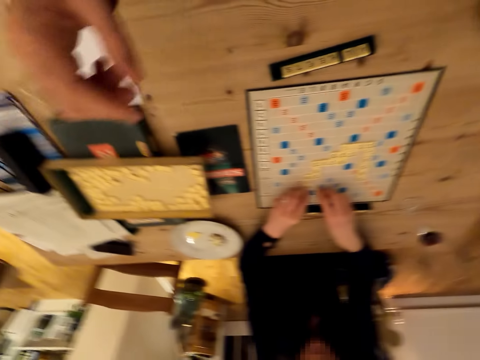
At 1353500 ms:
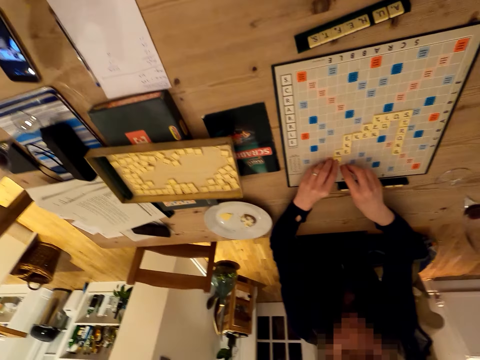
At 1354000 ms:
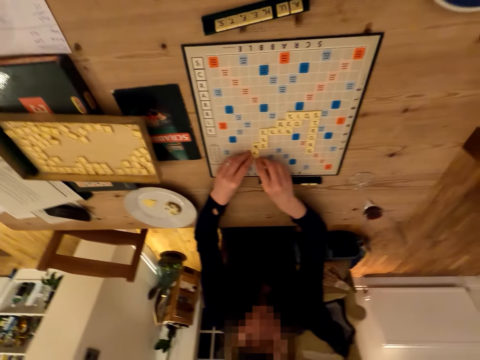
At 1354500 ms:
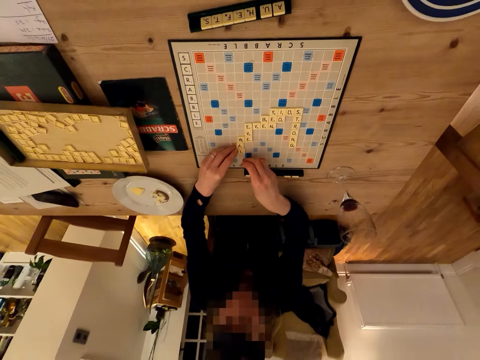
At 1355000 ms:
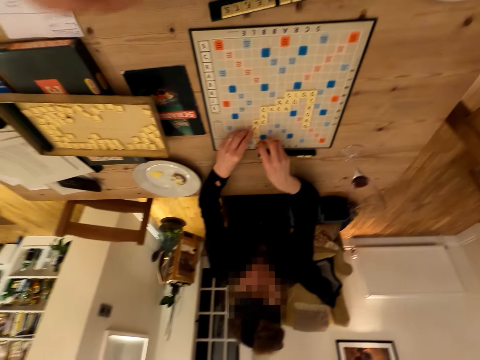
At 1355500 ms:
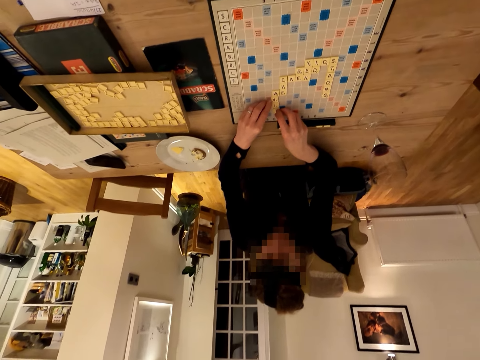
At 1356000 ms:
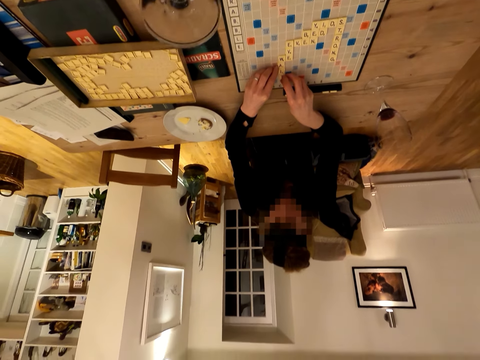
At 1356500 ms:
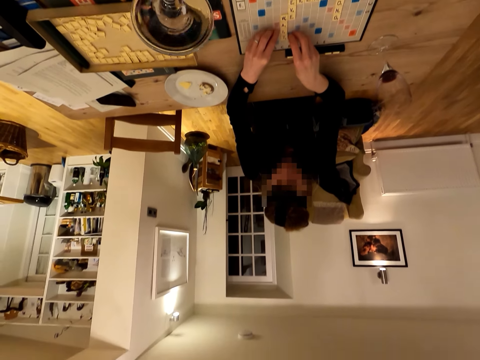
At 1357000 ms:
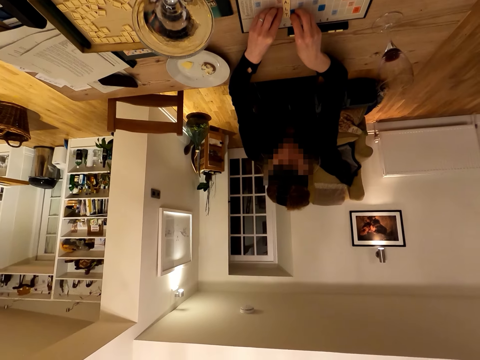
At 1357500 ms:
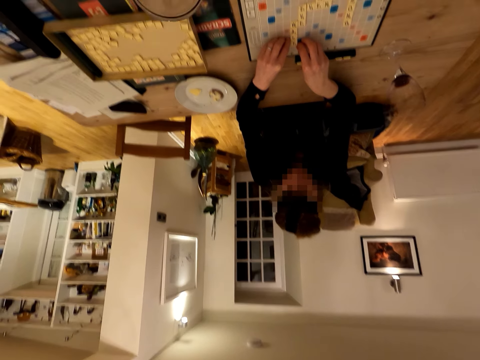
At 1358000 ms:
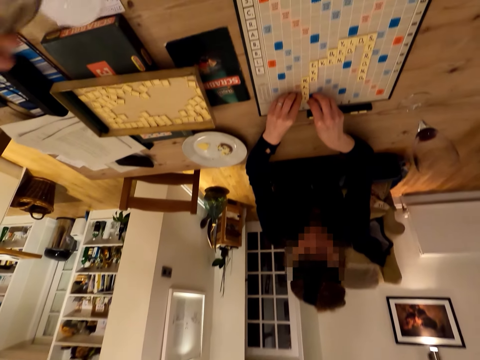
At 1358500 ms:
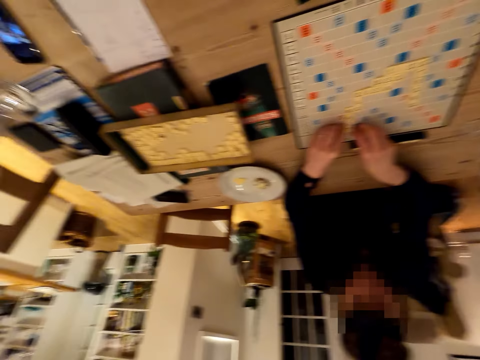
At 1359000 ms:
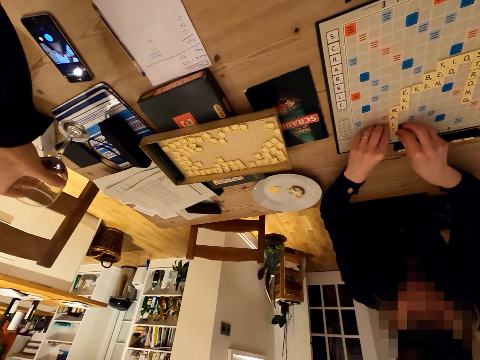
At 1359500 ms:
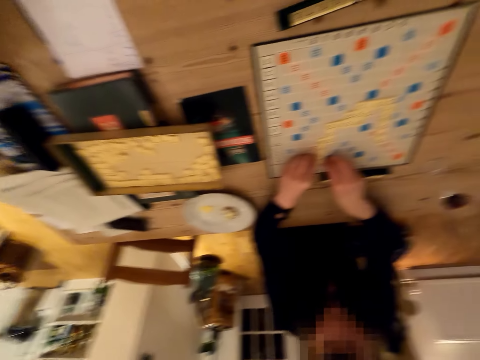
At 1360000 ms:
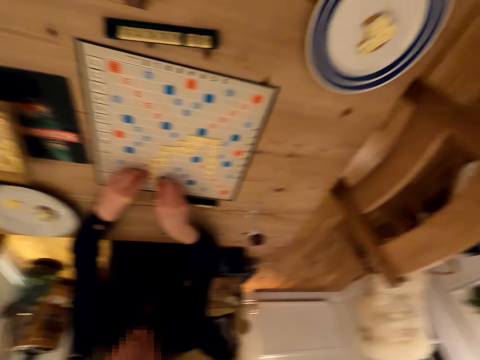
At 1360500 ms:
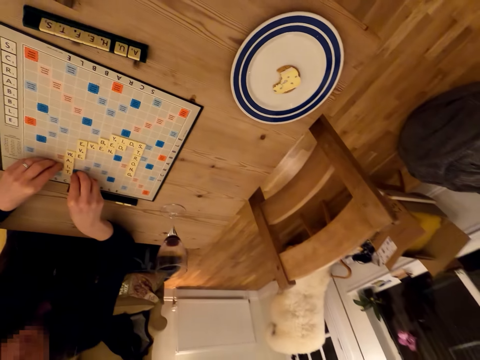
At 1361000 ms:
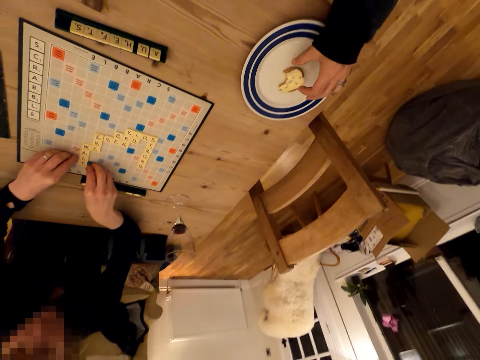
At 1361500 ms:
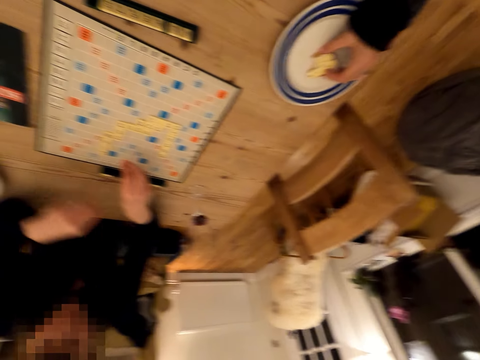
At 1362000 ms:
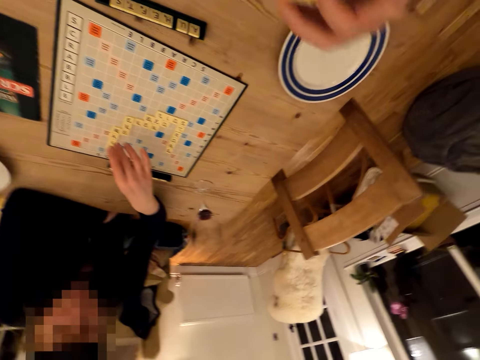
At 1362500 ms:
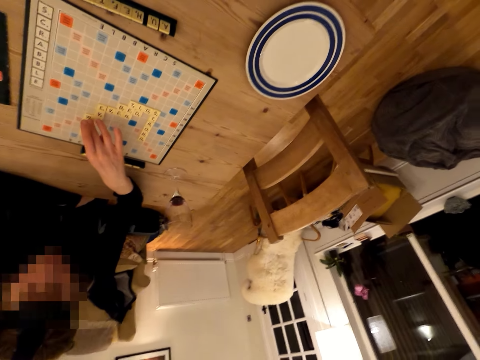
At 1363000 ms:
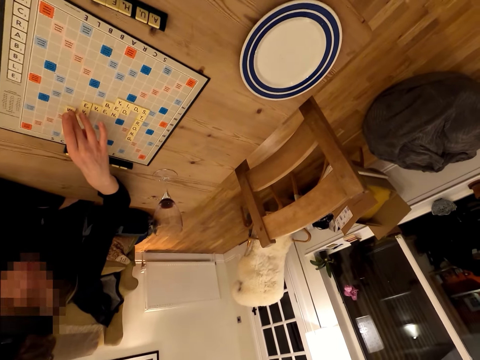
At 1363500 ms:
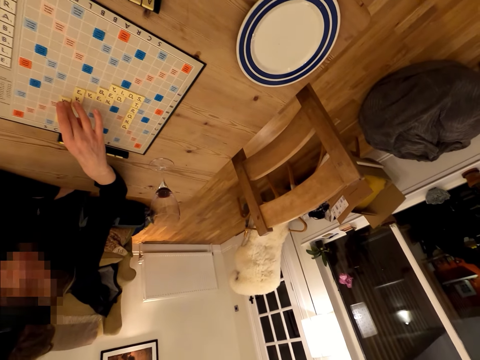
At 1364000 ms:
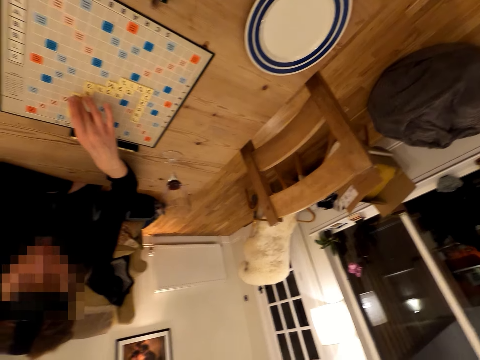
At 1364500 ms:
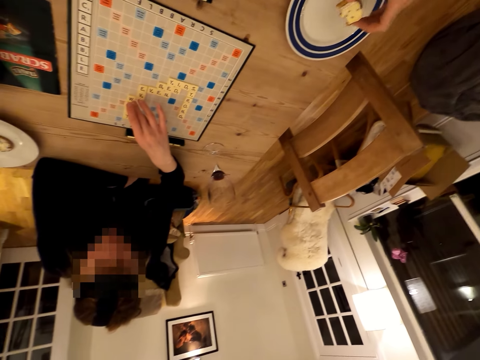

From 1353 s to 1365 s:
The lady arranges the Scrabble letters on the Scrabble board and plays the Scrabble game. The camera wearer raises the hand and looks around. The lady plays the Scrabble game. The camera wearer drinks the wine. The lady plays the Scrabble game. The camera wearer places the glass of wine on the table. They look around and pick up a cake. The lady plays the Scrabble game. The camera wearer eats the food.

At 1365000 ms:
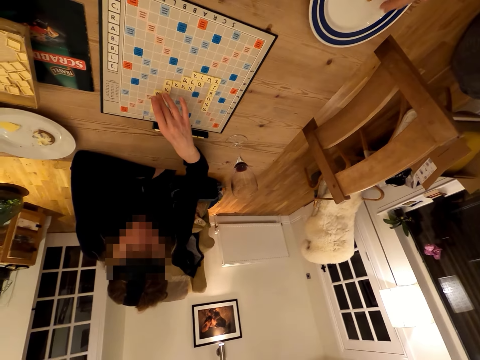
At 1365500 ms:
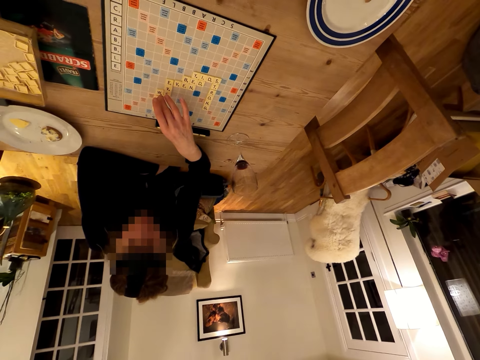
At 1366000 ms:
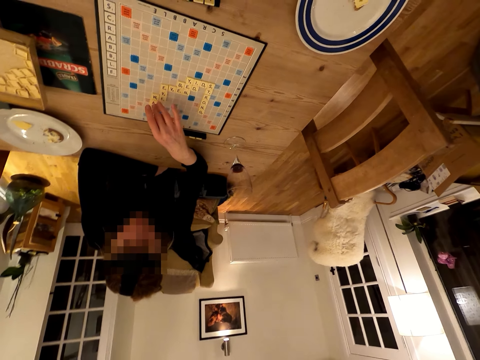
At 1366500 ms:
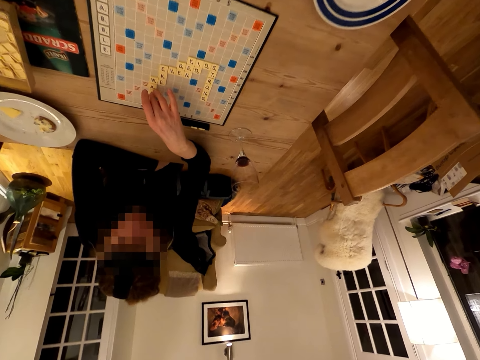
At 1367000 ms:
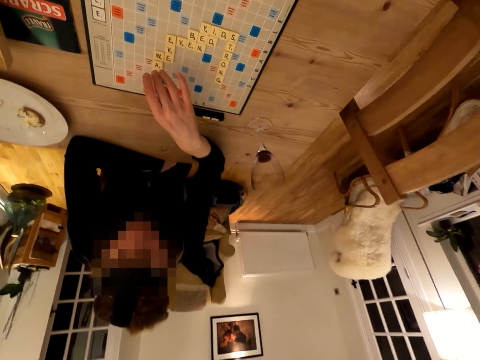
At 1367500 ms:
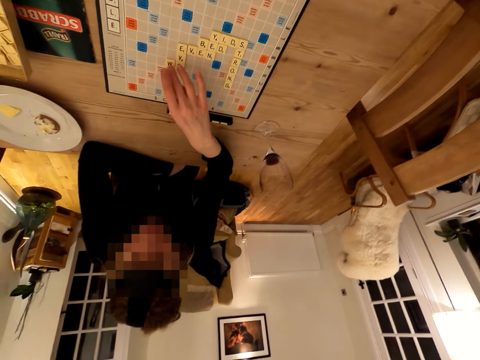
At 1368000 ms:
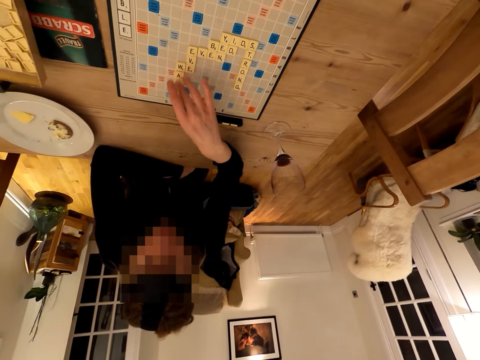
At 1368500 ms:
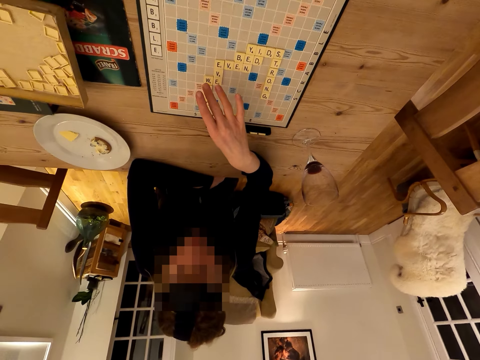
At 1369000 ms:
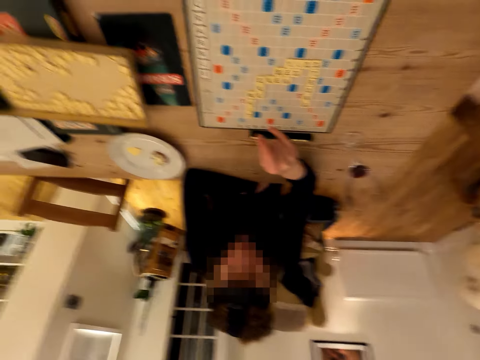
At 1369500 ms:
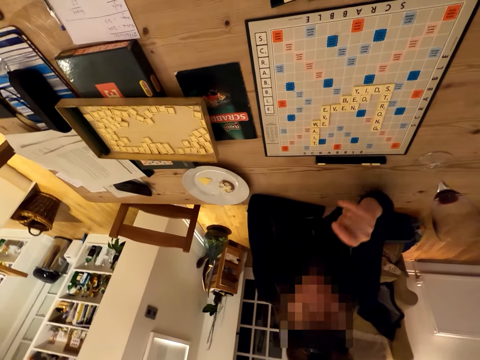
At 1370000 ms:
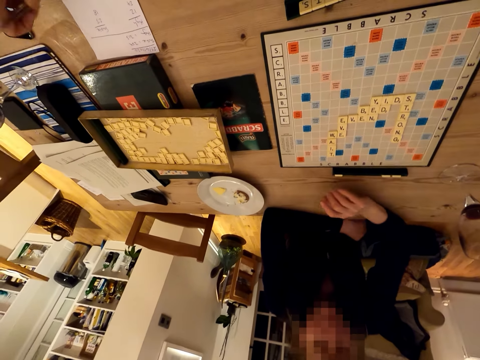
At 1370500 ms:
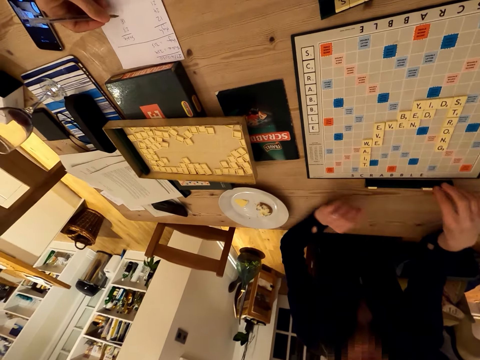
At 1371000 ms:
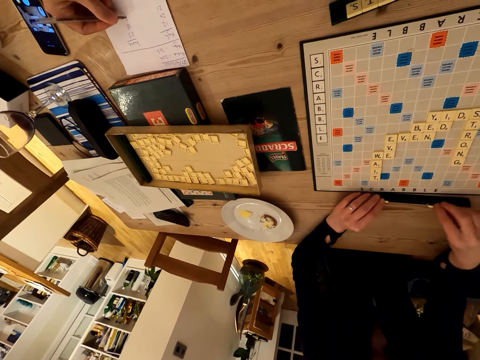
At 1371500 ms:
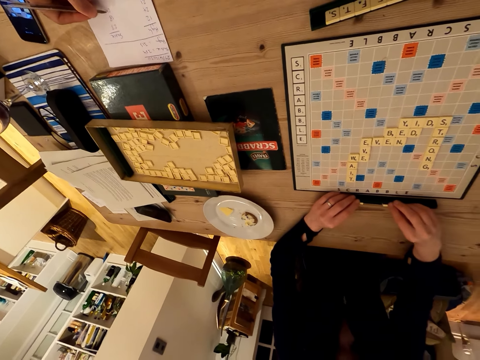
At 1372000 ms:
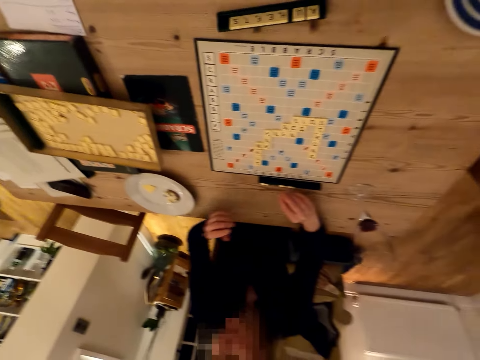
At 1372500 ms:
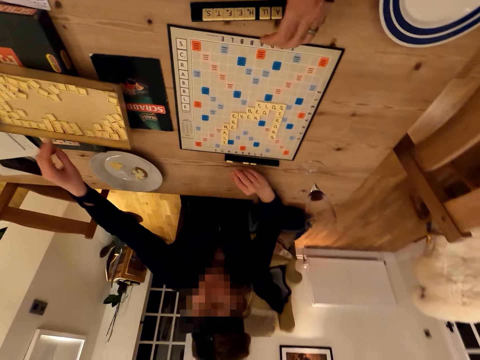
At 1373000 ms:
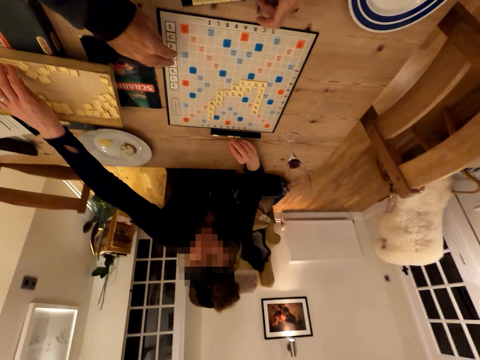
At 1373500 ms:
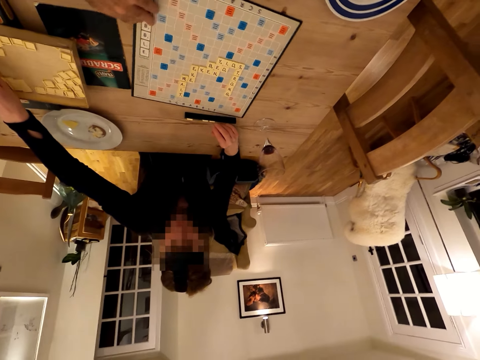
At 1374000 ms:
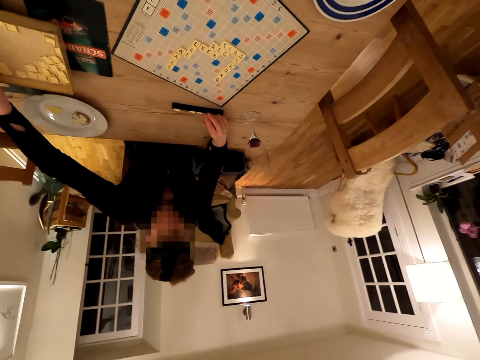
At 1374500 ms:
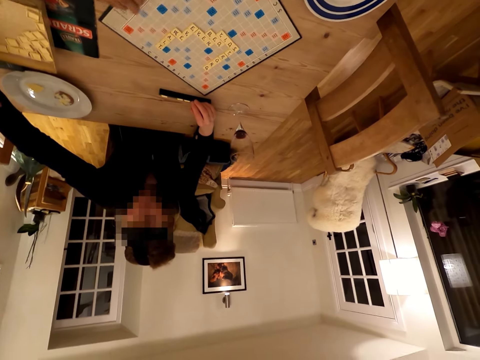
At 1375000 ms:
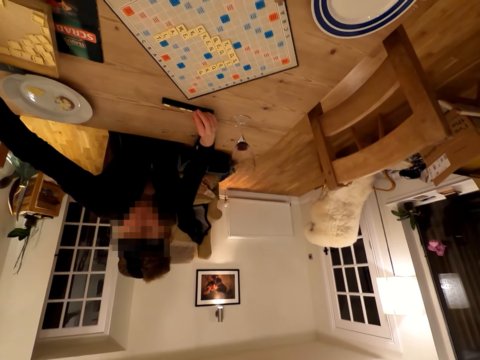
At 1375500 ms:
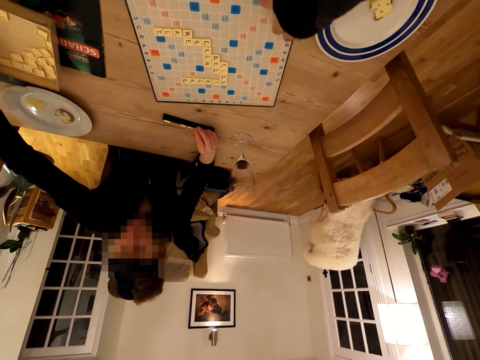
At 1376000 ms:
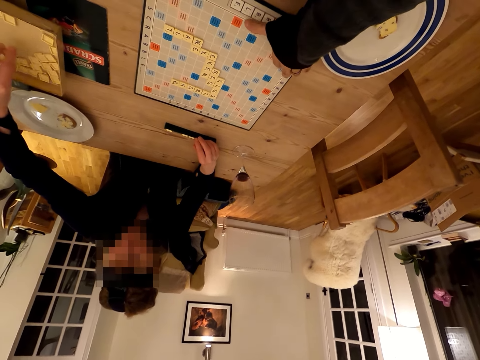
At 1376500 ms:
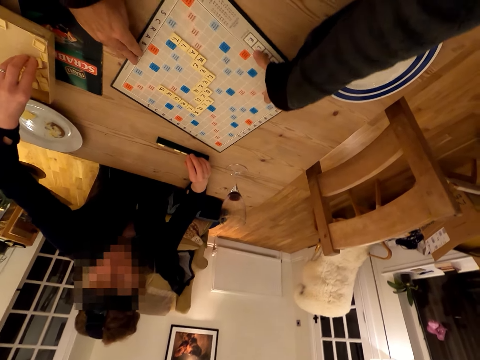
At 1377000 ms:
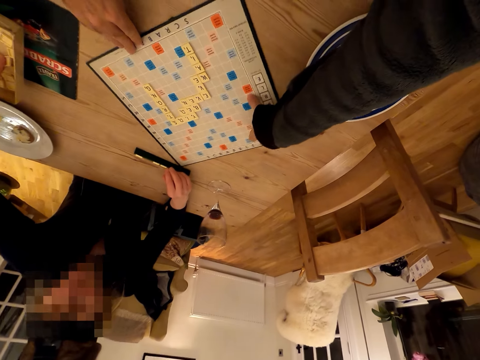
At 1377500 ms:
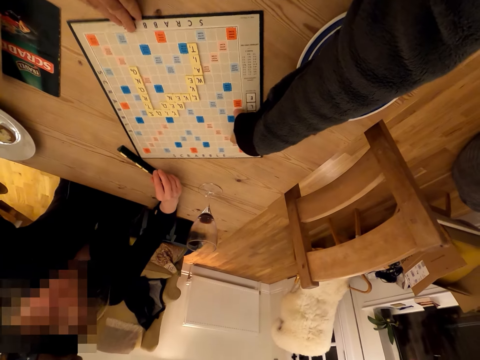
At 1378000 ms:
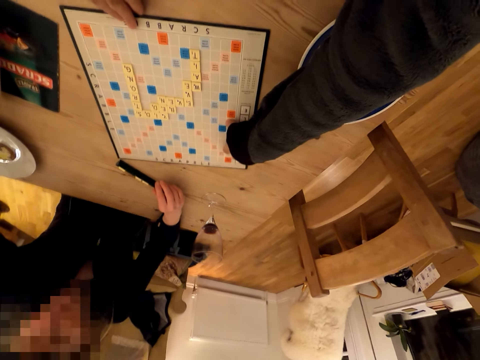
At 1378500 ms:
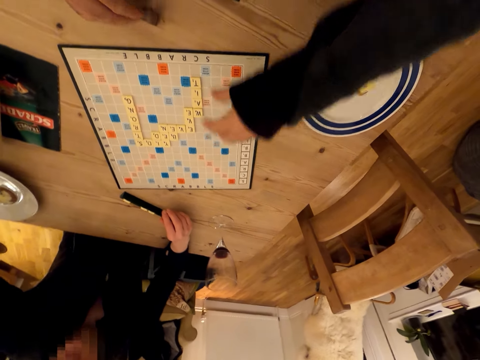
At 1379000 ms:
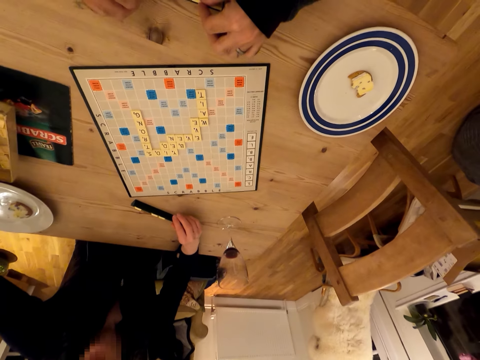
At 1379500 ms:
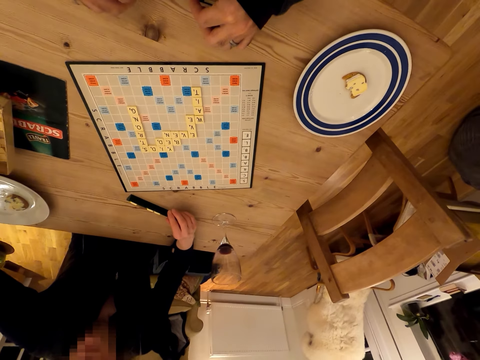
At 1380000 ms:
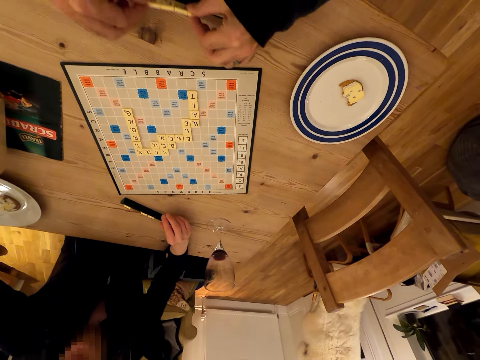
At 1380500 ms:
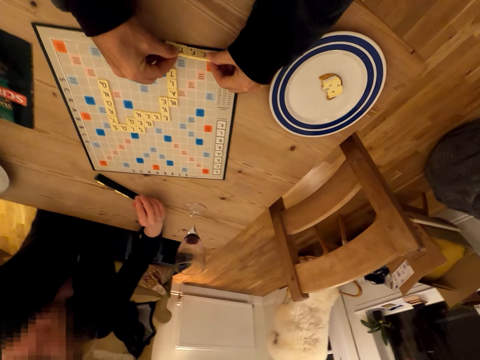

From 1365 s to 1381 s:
The lady plays the Scrabble game. The camera wearer looks around. The lady plays the Scrabble game, converses with the camera wearer, and touches the Scrabble letters. The camera wearer looks around. The lady arranges the Scrabble cubes and picks up the Scrabble cubes. The camera wearer turns the Scrabble board. They talk and turn the Scrabble board. The lady picks up the Scrabble cubes.
